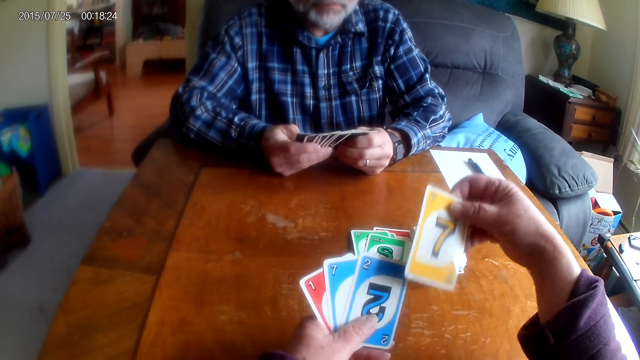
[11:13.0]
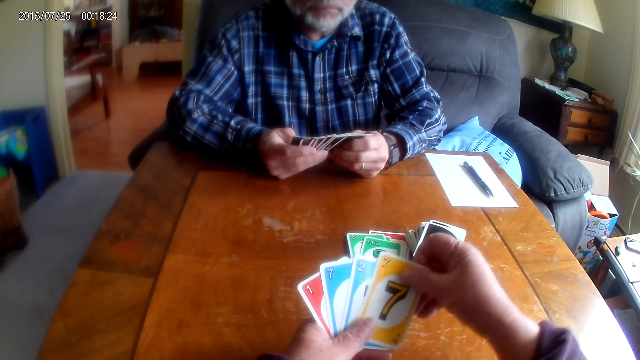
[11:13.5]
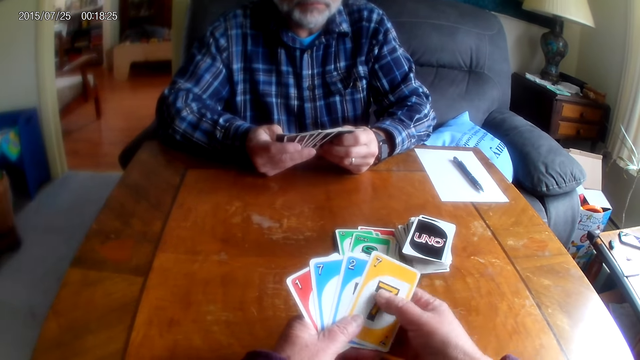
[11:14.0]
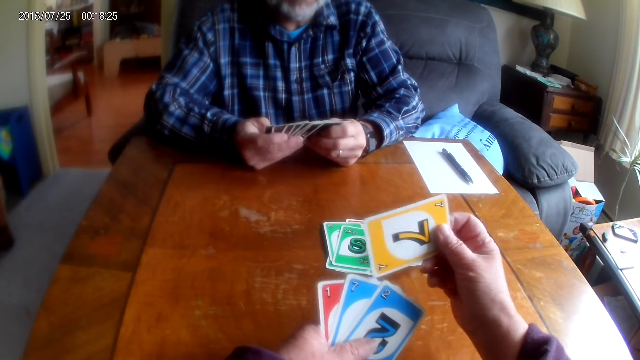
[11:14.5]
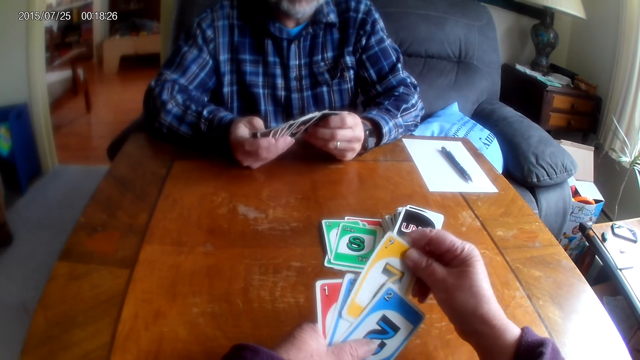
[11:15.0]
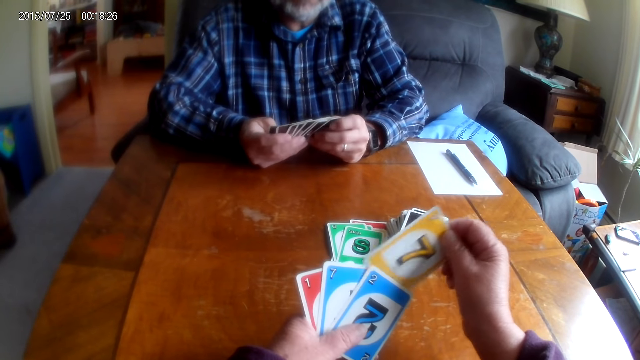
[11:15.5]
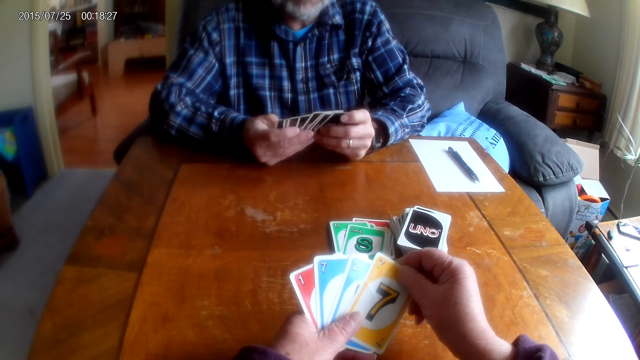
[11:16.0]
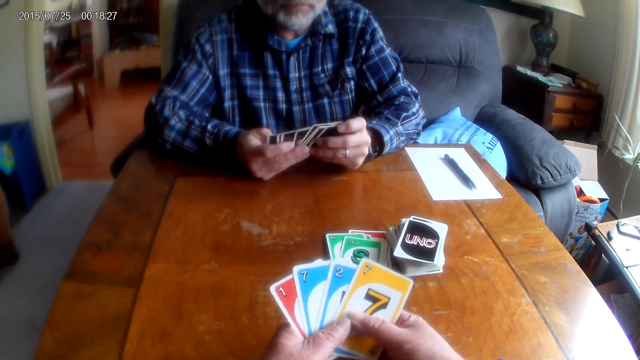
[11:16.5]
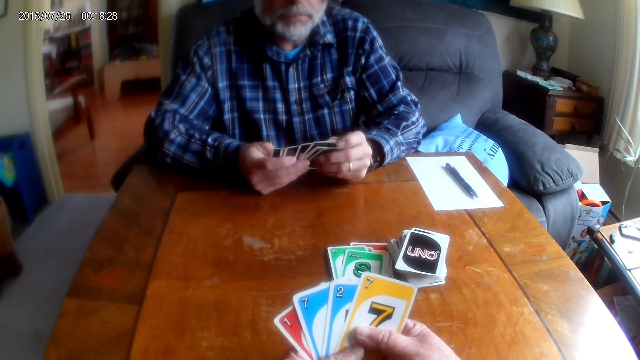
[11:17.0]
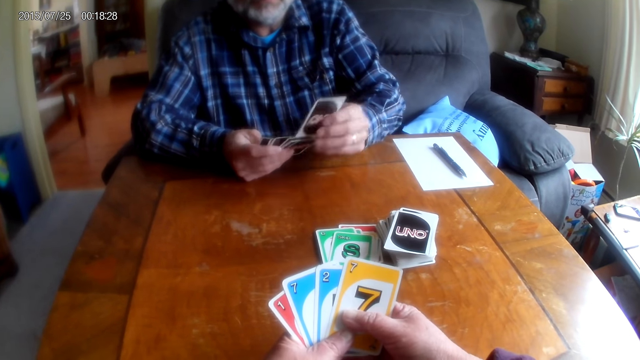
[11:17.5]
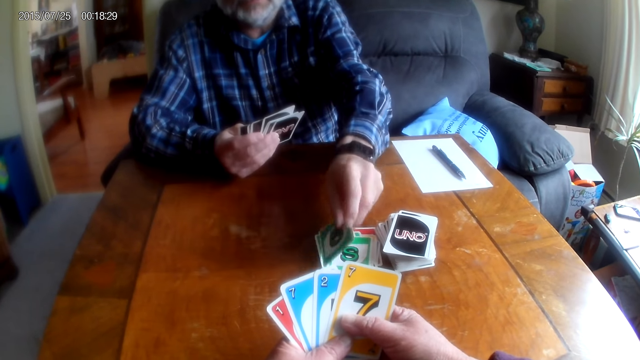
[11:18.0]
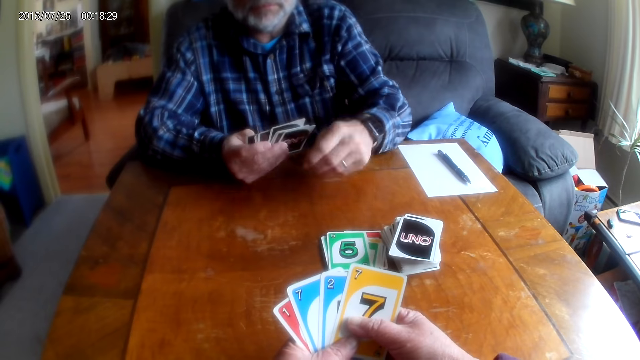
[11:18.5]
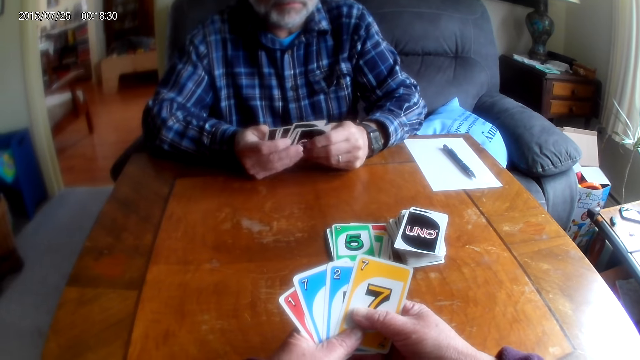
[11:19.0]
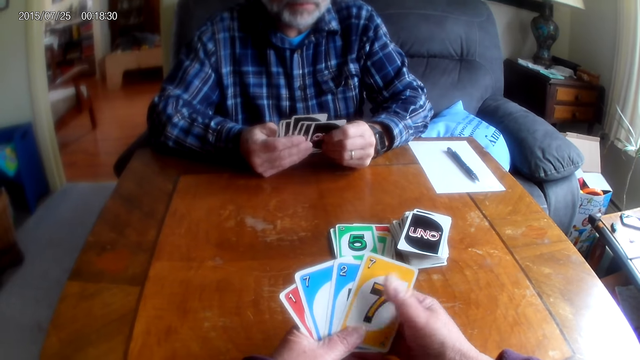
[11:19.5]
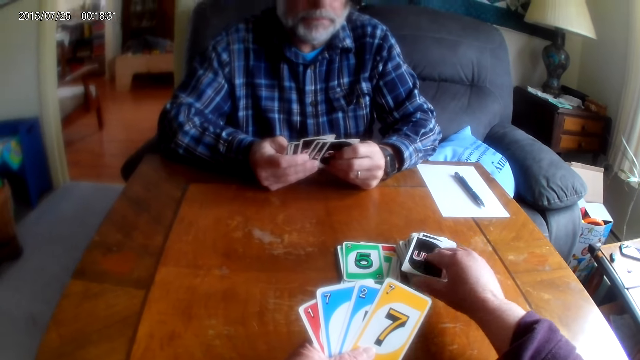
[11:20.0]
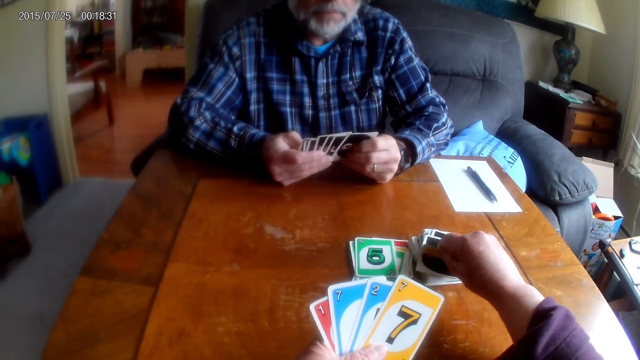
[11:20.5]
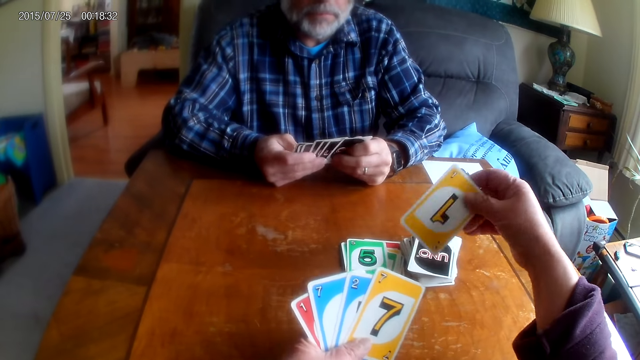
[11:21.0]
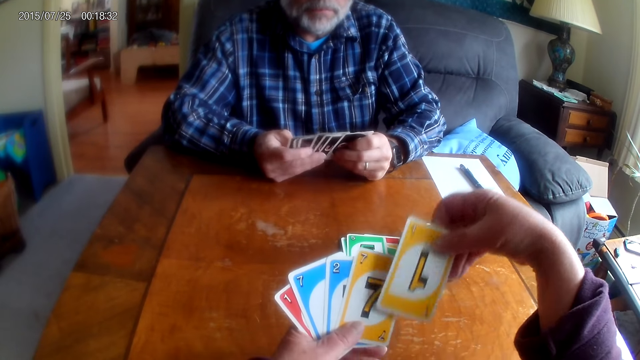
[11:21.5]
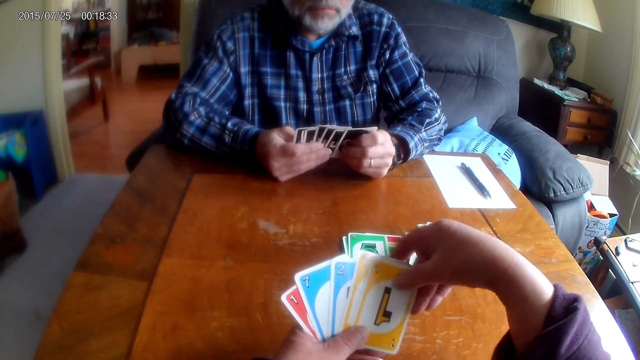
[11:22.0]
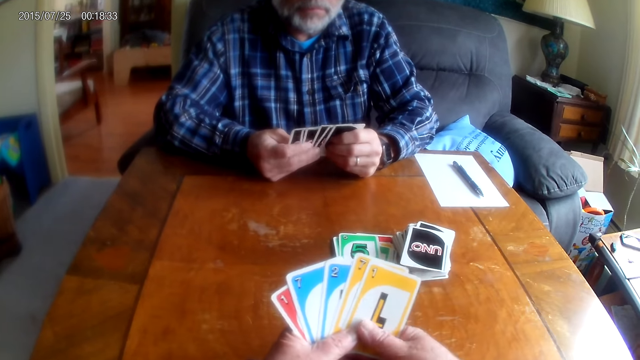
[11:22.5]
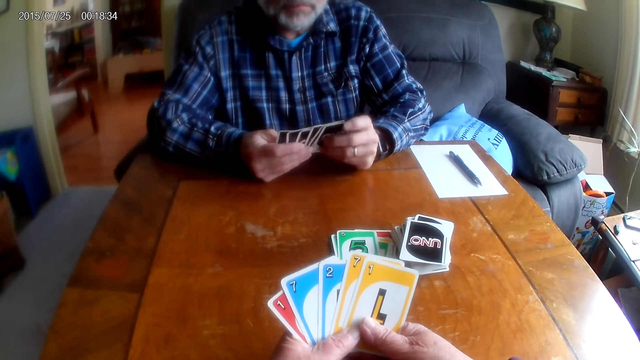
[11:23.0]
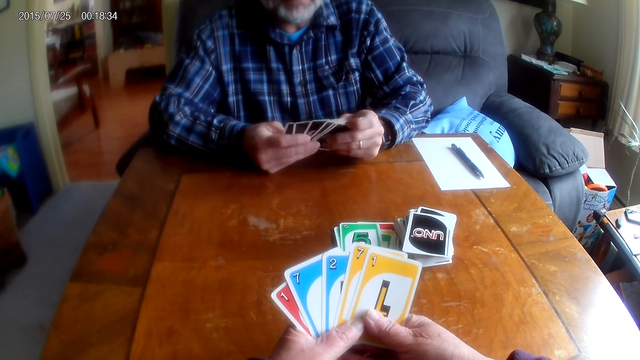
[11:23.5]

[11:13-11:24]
The camera wearer picks a card. A man puts a card on the table. The camera wearer picks a card.

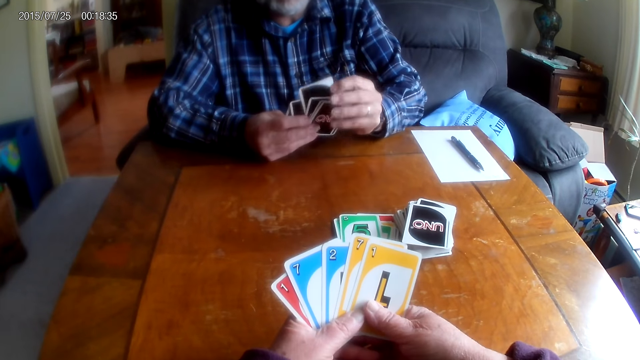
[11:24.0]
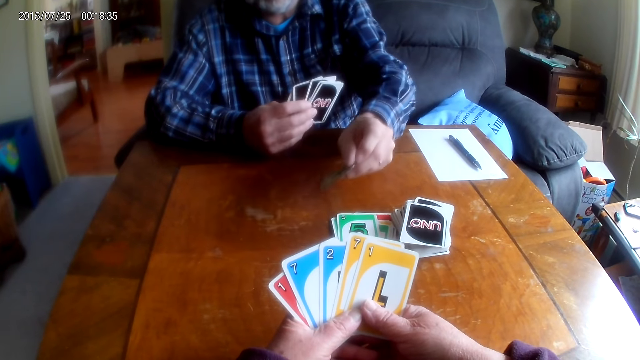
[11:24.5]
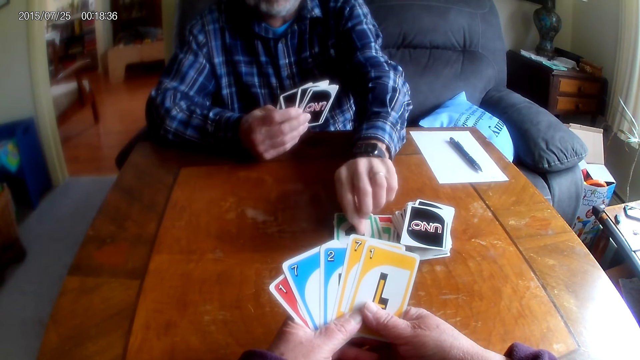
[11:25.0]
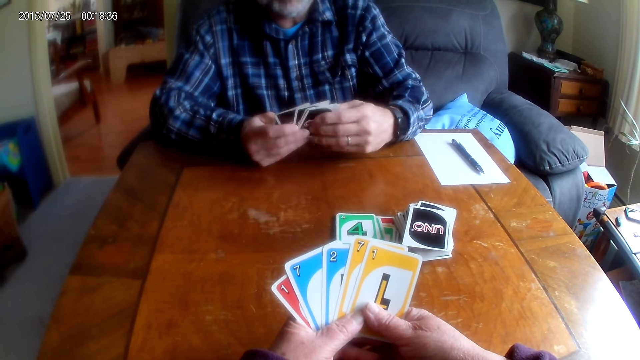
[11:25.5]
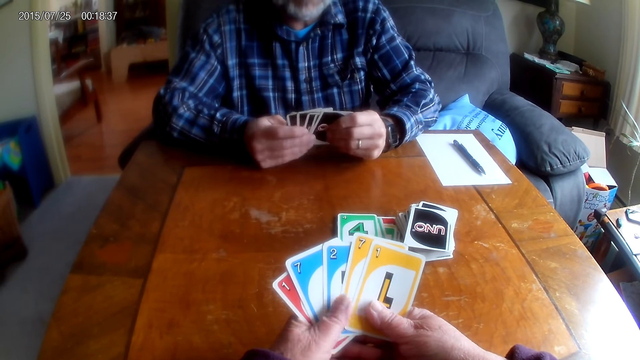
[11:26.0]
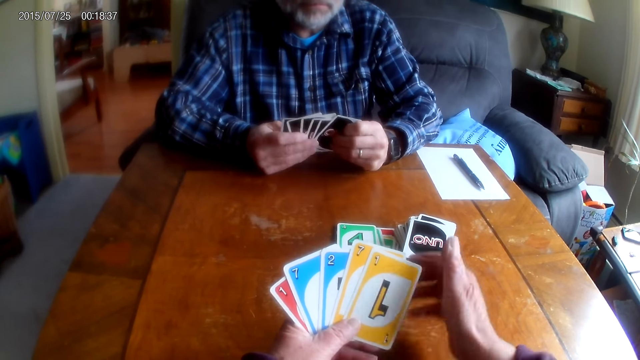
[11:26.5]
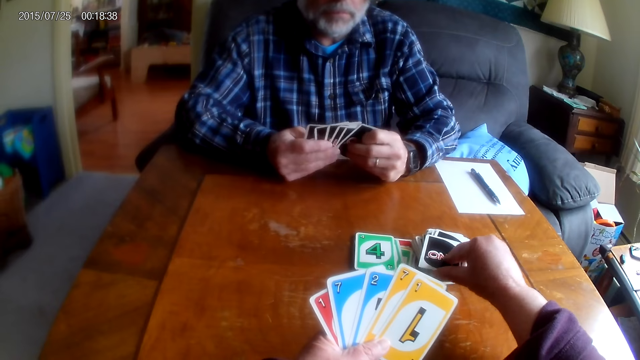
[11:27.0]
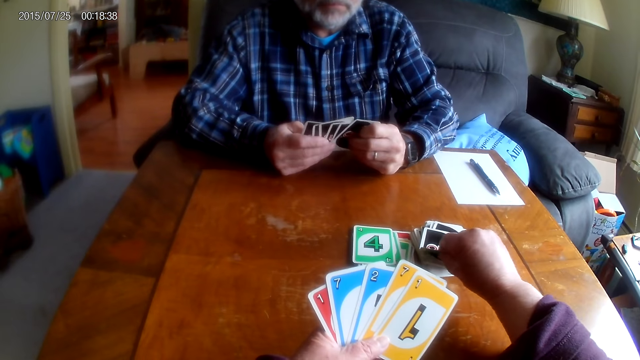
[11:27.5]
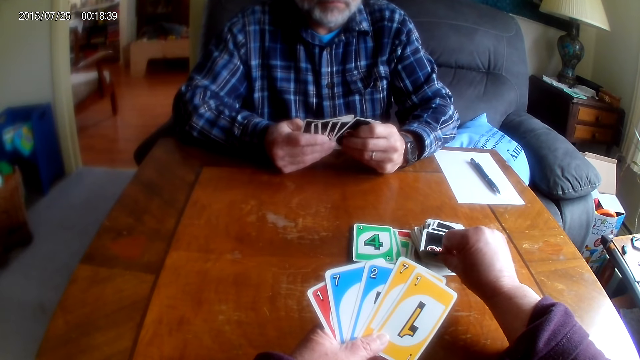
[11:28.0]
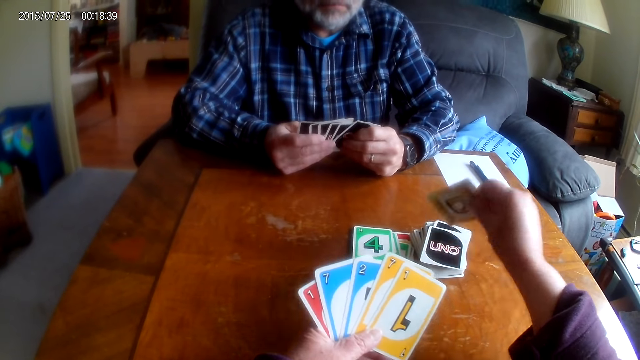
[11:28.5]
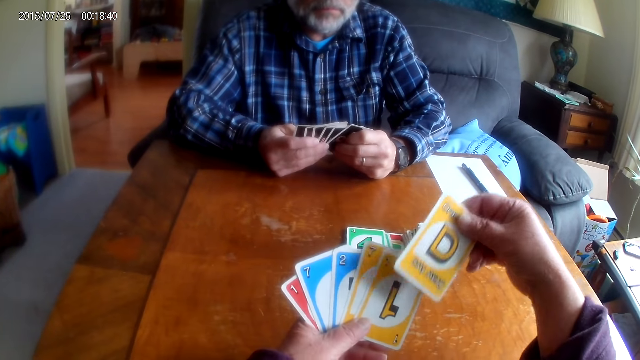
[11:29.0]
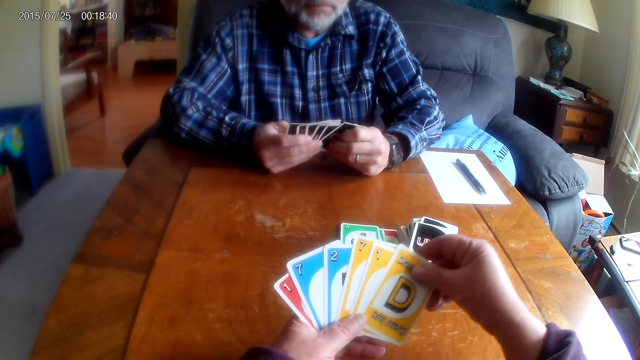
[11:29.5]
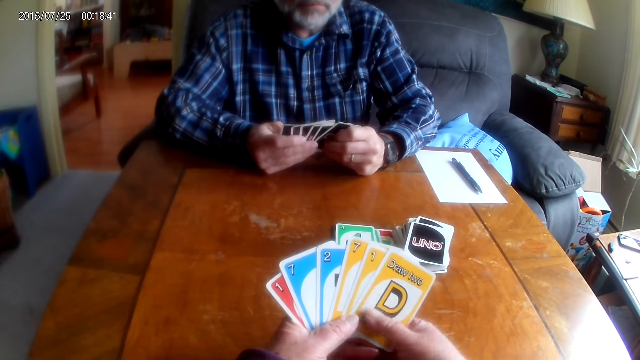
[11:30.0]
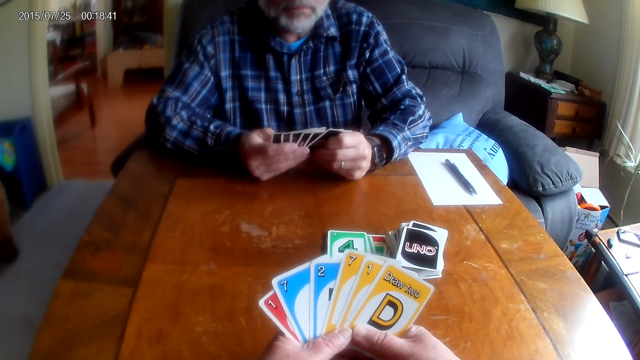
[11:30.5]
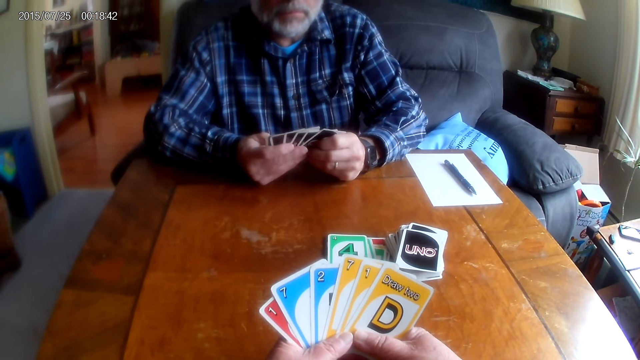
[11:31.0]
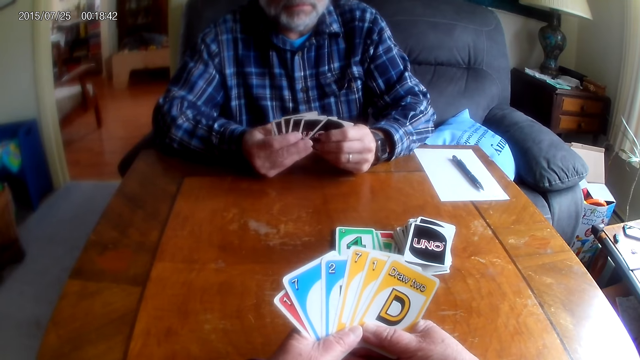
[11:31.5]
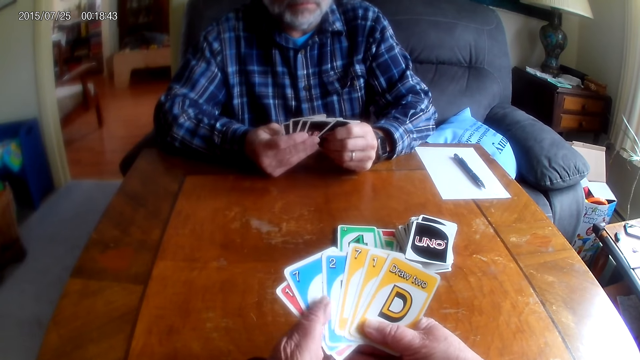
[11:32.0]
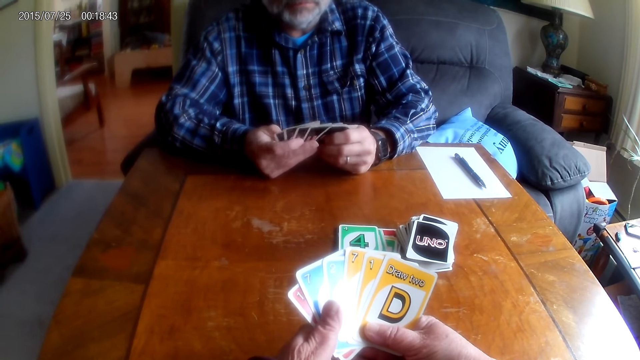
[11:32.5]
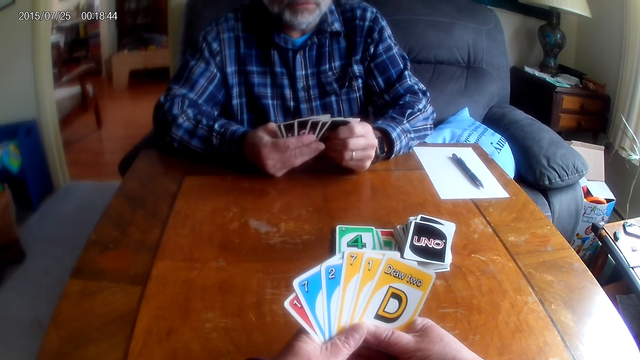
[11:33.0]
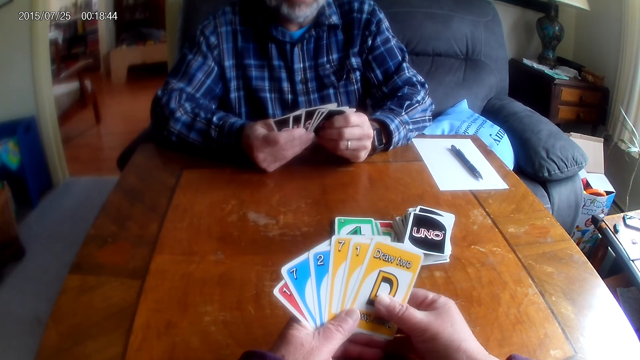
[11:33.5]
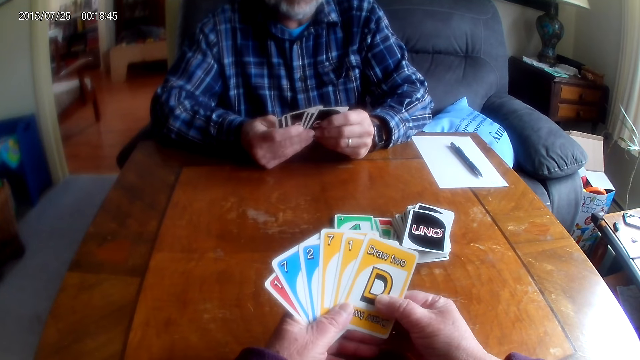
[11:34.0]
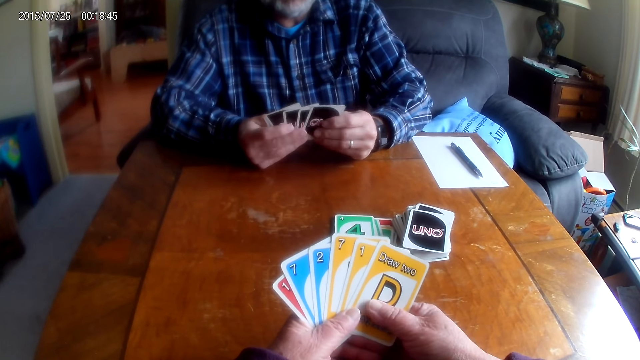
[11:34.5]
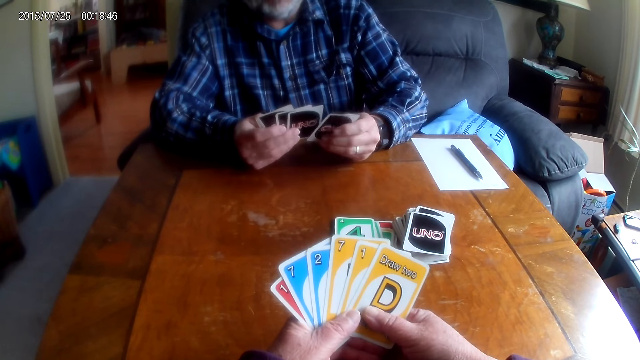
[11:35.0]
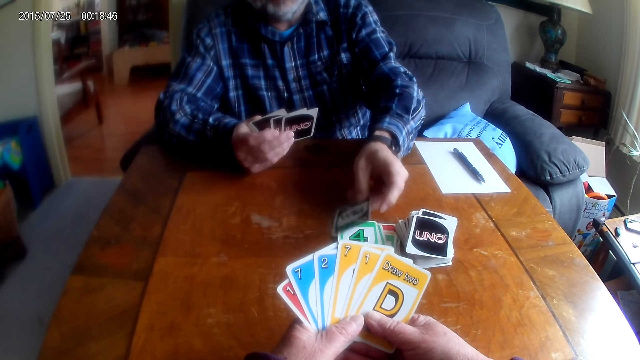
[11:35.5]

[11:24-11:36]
A man puts a card on the table. The camera wearer picks a card.
